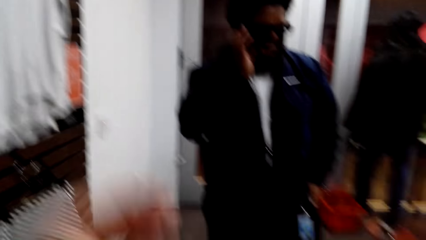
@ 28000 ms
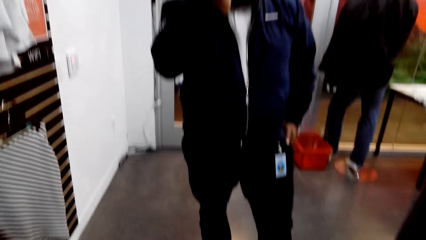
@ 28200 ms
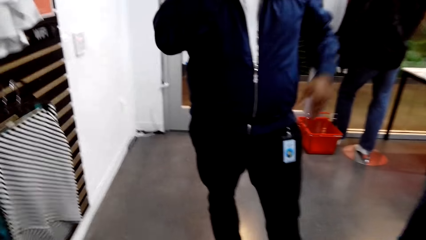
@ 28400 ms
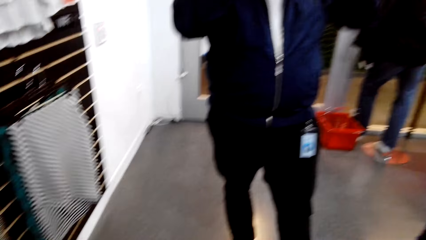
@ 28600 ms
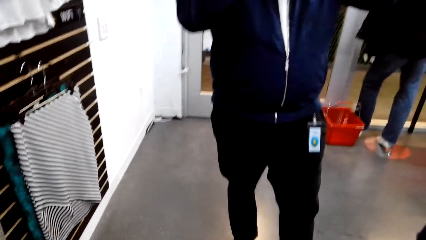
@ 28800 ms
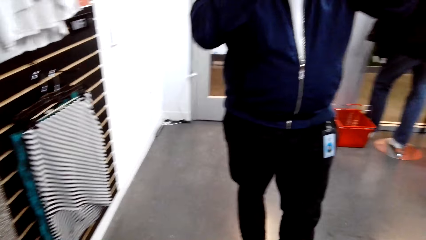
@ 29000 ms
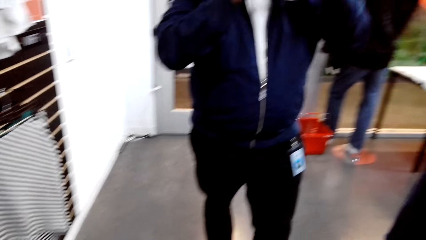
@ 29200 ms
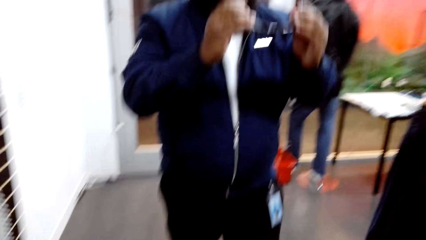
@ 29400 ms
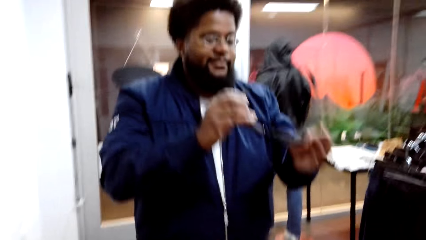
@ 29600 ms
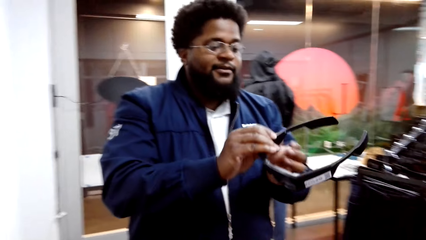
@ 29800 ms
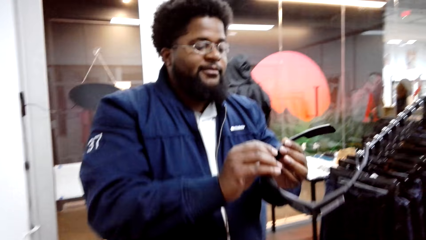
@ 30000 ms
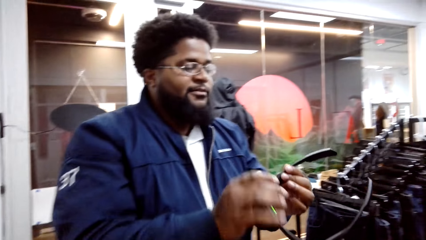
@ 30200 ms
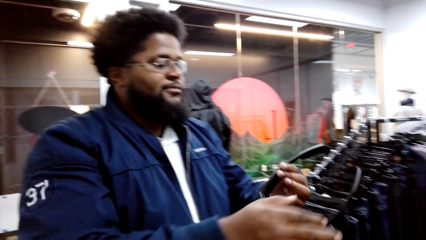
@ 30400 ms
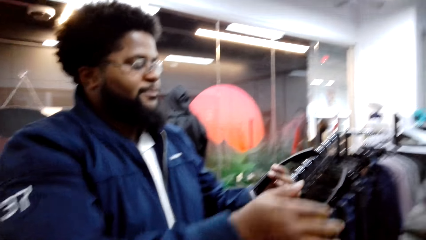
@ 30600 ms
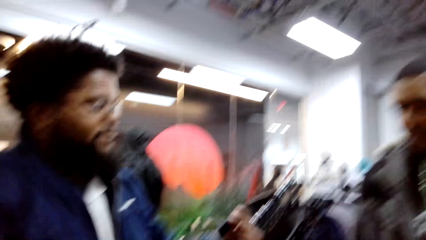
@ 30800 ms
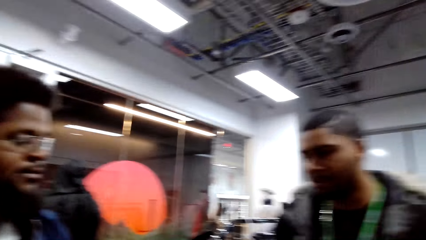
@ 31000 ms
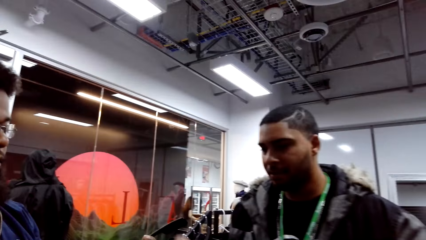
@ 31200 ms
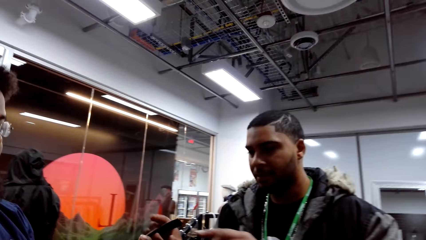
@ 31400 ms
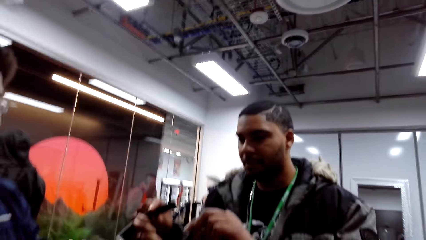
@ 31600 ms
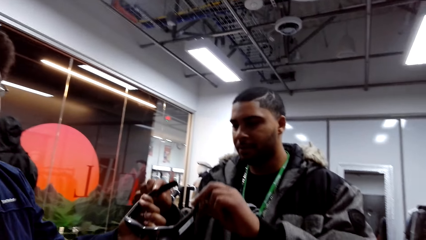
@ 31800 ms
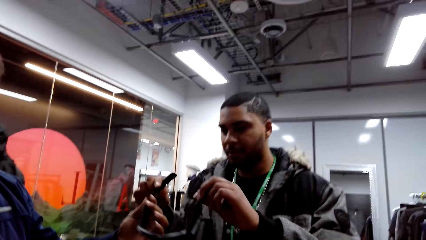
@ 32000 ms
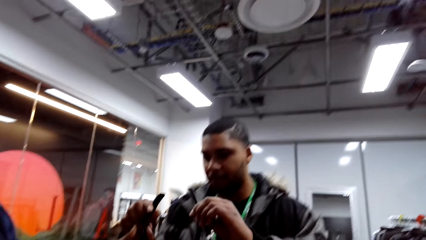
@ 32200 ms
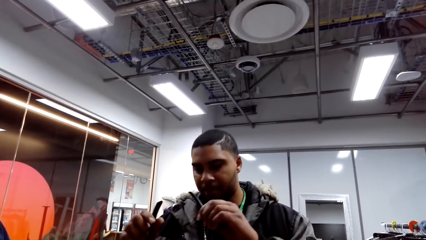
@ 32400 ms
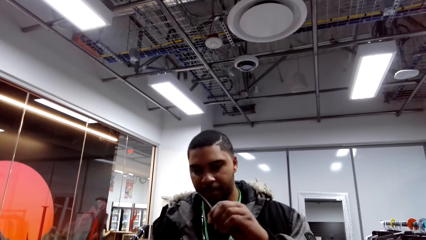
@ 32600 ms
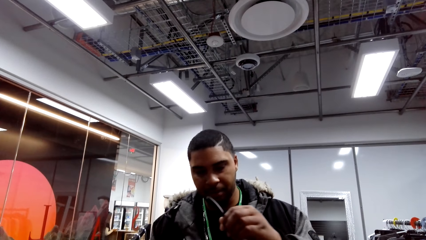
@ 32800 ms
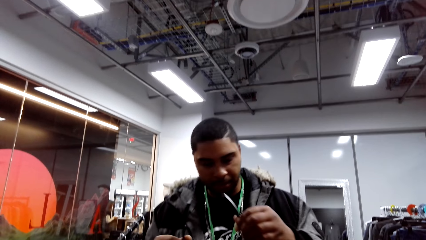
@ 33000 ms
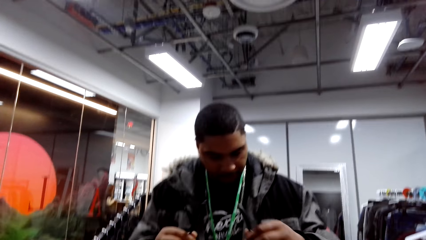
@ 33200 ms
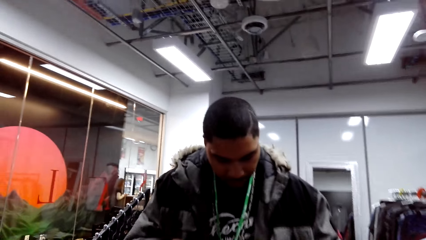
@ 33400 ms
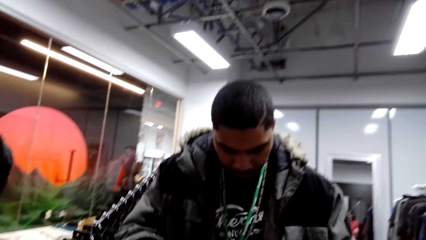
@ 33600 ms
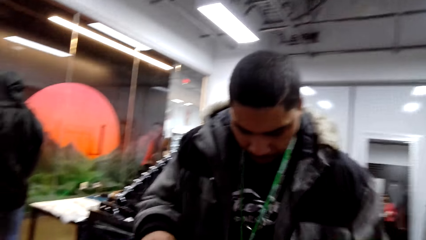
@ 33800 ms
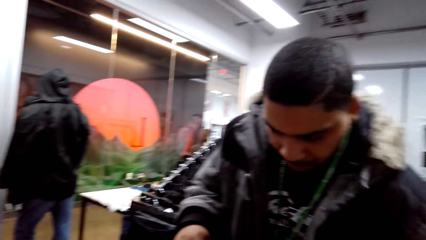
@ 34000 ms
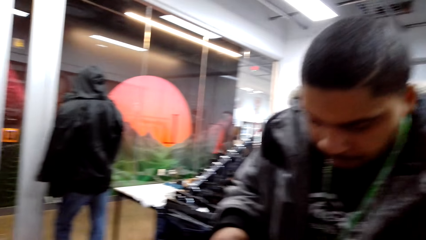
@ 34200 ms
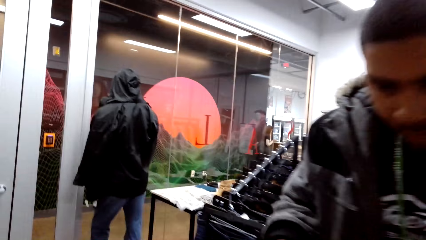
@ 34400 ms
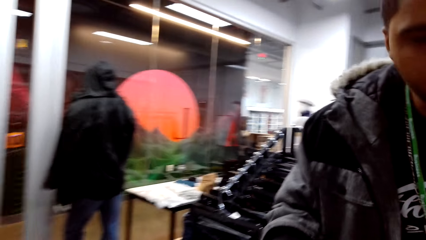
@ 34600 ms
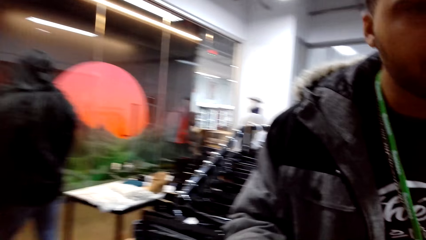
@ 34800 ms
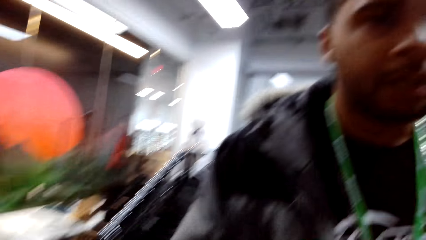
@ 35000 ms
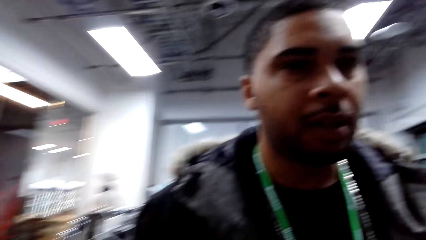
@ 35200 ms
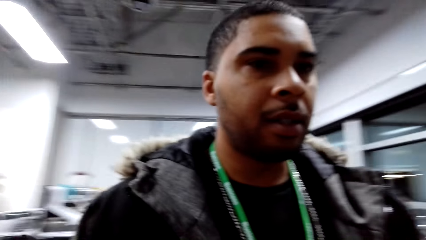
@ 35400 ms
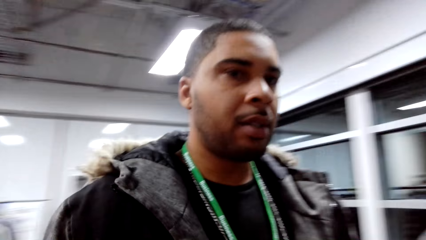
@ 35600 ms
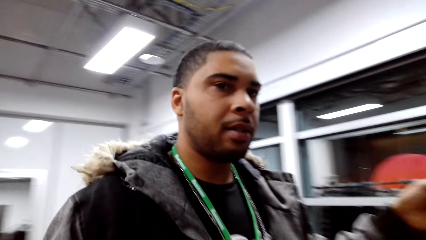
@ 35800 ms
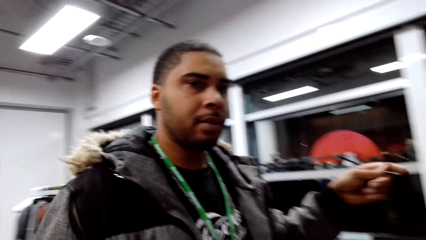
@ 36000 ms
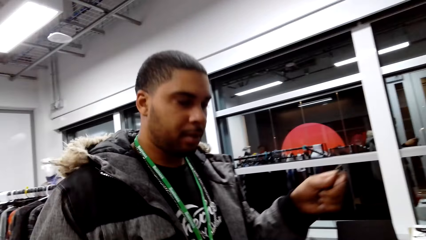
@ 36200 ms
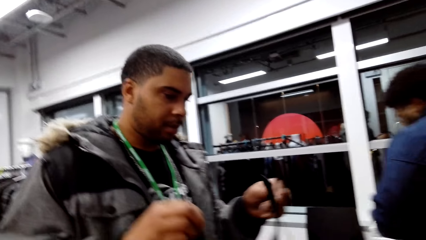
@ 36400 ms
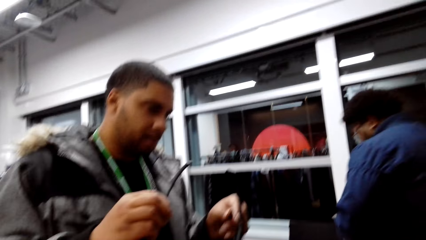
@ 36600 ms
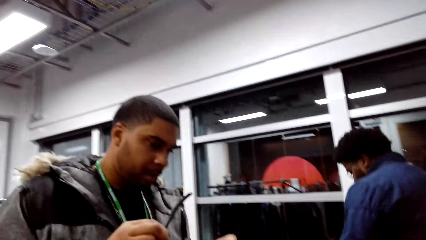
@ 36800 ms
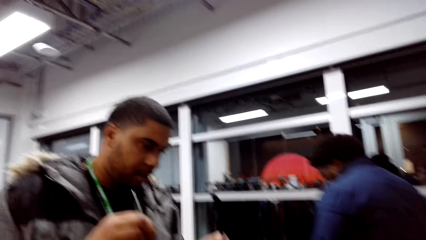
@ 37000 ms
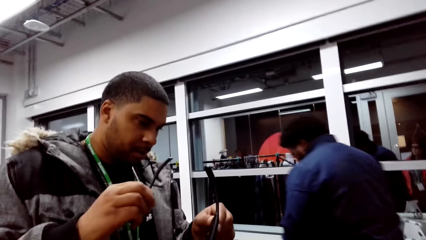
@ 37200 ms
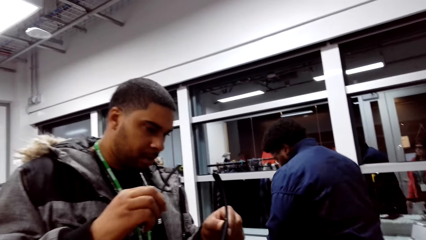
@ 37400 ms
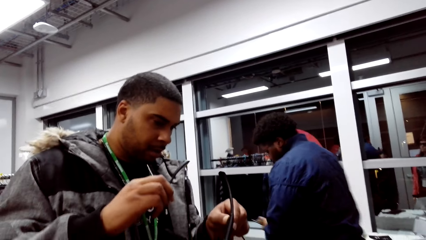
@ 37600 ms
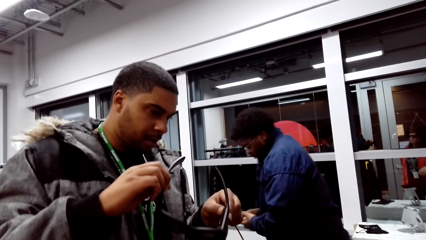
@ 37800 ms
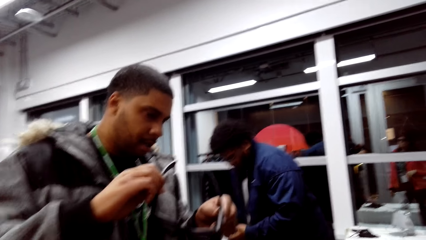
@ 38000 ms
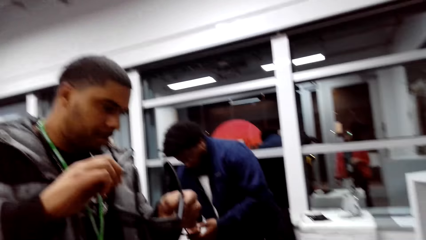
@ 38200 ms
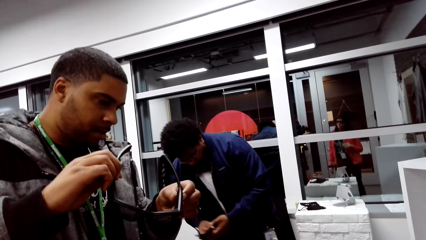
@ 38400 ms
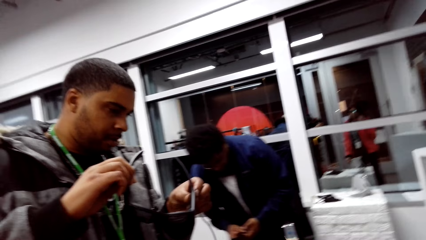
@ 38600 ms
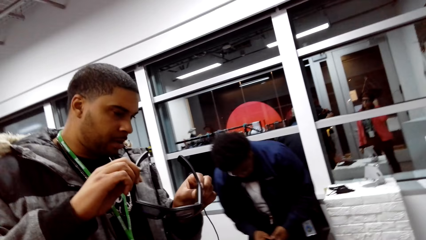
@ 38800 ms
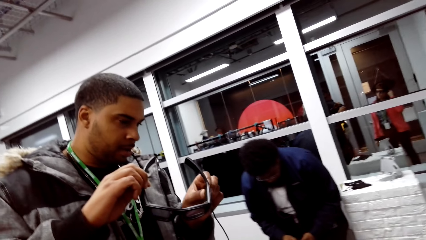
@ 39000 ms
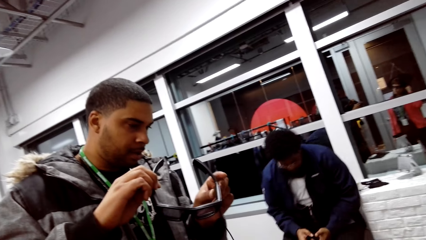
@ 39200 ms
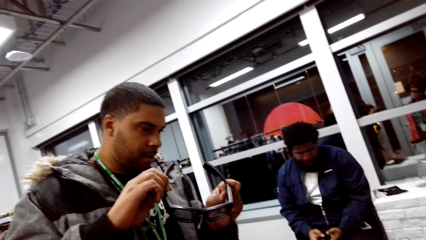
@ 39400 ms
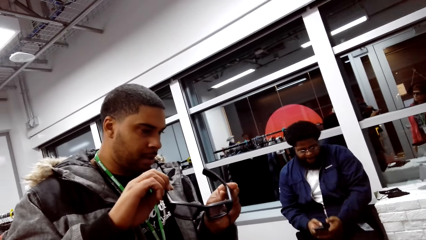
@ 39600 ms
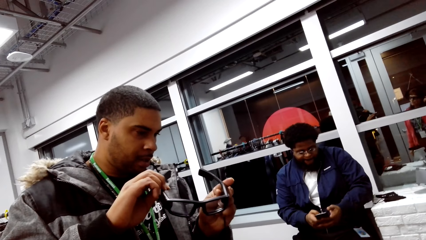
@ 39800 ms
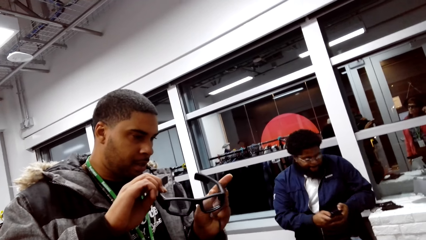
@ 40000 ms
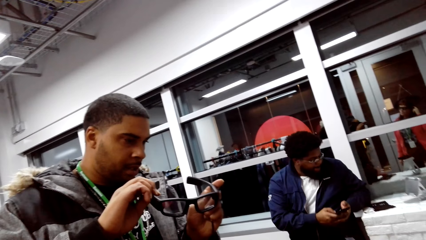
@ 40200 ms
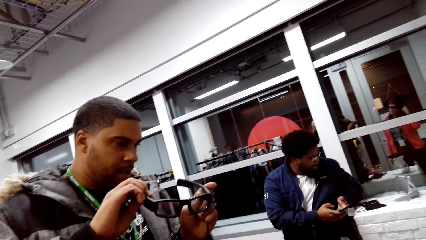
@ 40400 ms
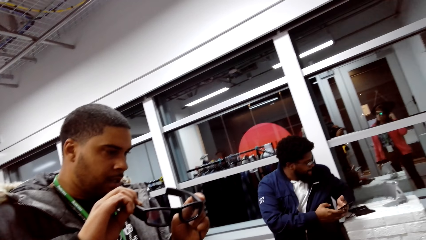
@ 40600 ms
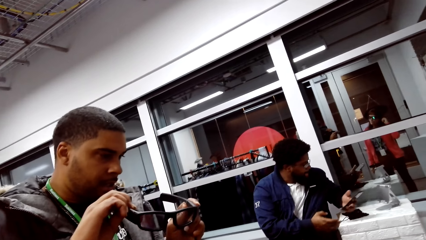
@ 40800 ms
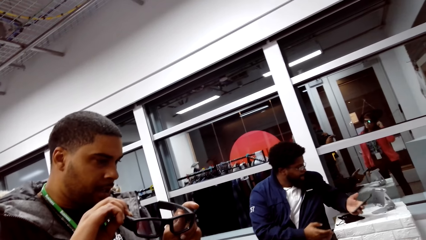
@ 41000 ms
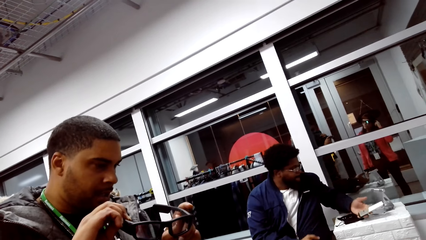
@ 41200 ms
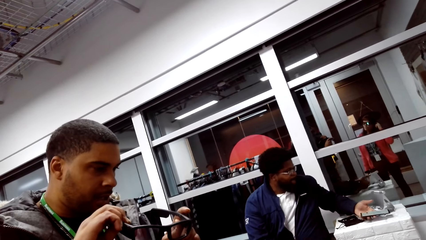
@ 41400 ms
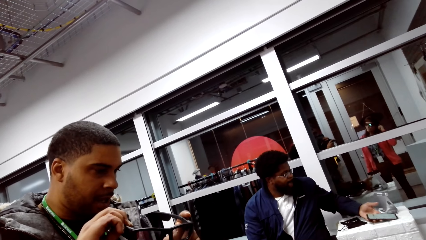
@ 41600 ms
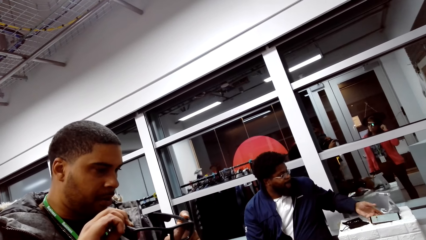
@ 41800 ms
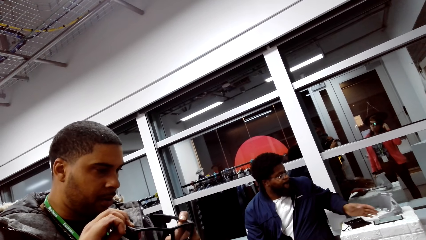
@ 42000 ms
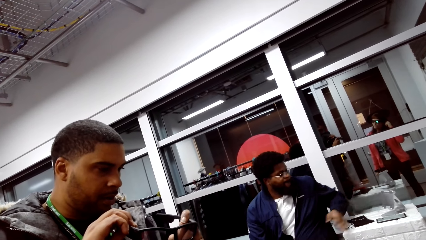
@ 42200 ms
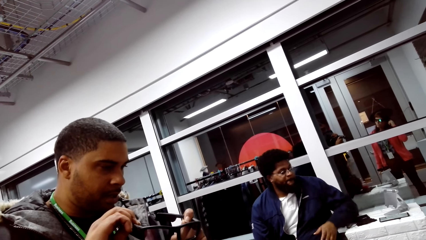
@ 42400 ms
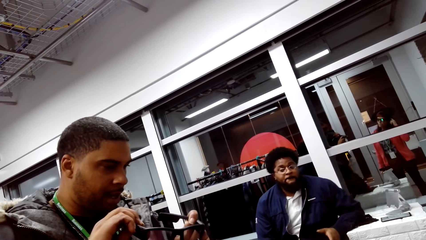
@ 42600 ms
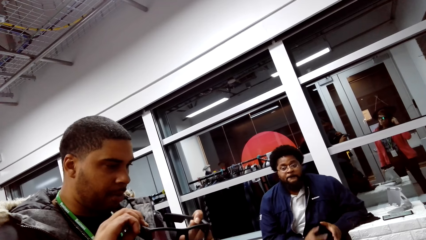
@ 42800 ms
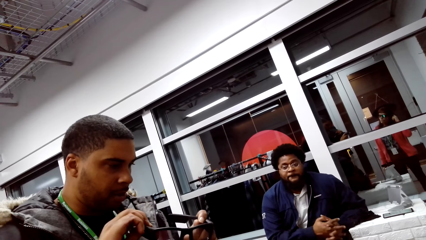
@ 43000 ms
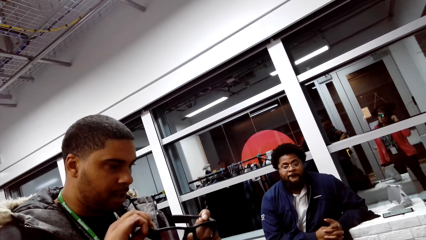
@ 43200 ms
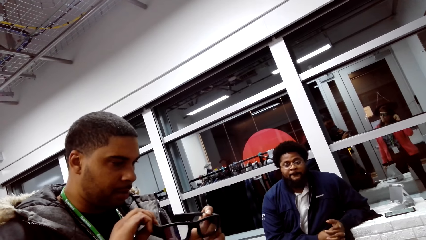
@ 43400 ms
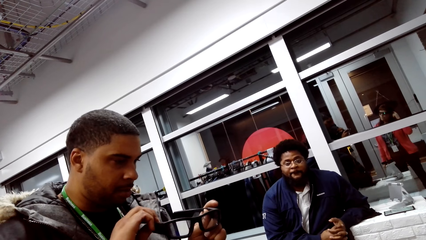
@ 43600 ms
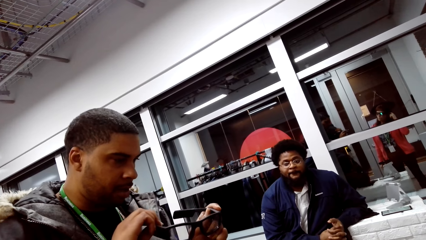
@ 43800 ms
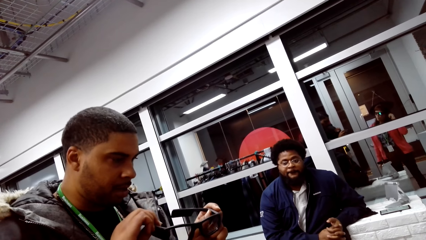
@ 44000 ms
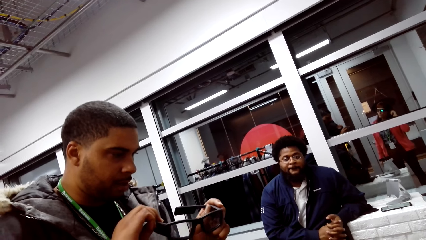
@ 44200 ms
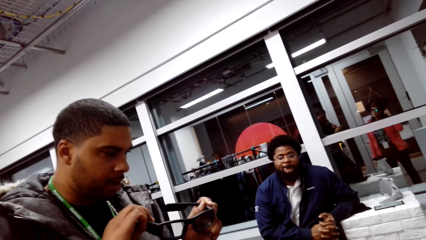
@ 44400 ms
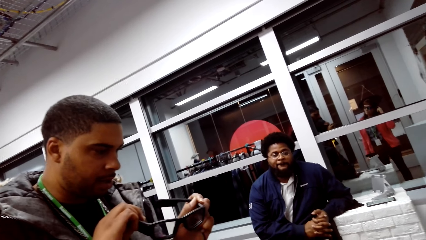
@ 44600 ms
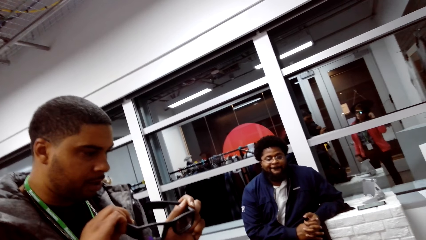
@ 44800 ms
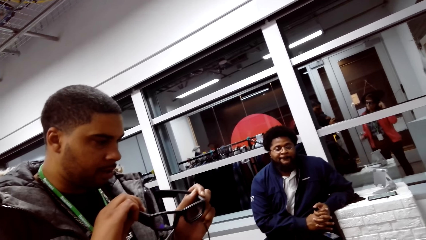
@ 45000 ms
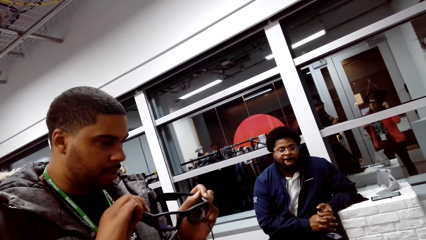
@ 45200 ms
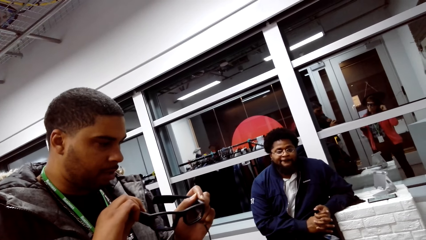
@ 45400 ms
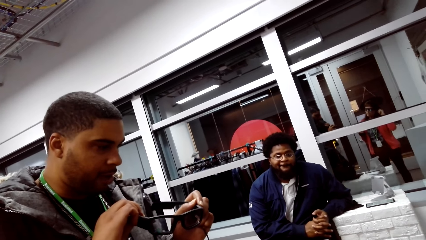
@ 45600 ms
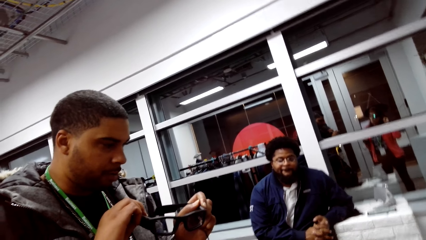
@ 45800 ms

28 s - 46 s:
The camera wearer looks around. They talk to a person. A man gives another man a sunglass. The camera wearer talks to another person. The other man stares at the sunglasses.
